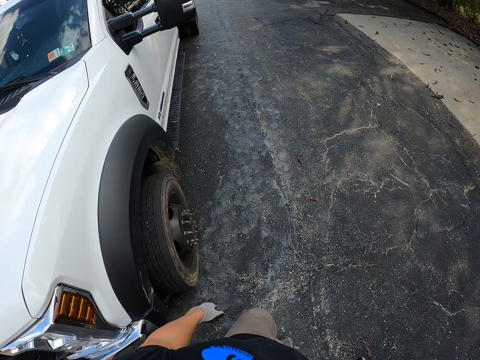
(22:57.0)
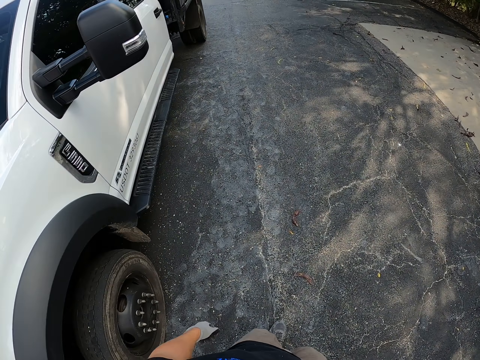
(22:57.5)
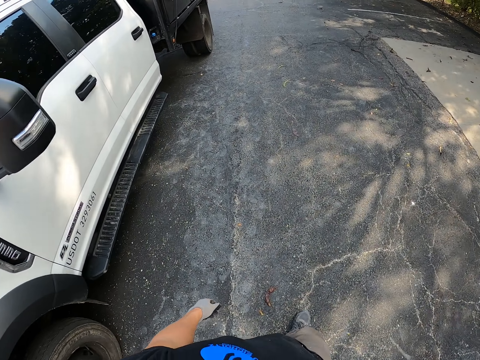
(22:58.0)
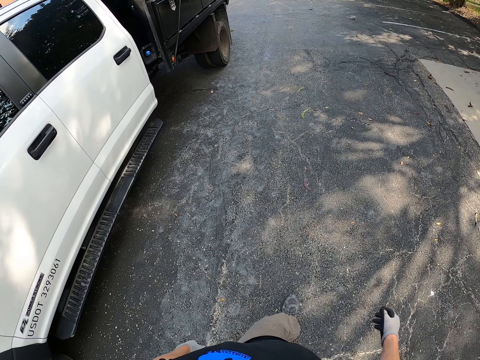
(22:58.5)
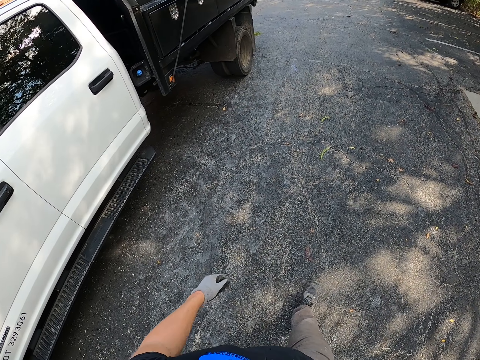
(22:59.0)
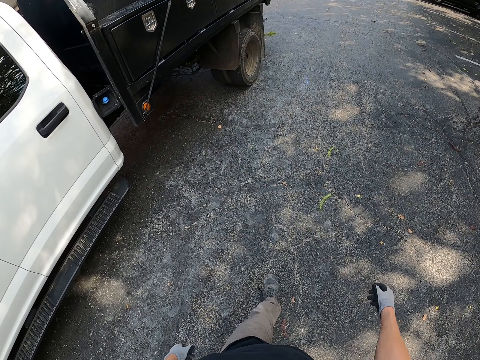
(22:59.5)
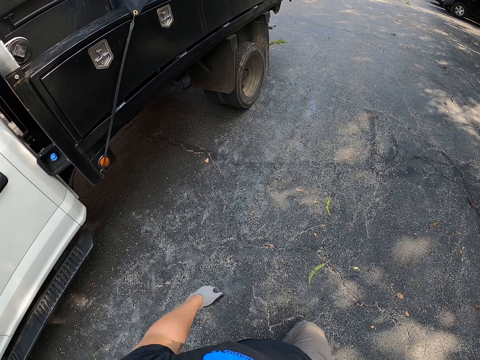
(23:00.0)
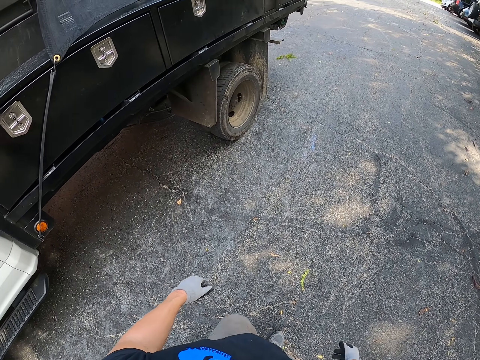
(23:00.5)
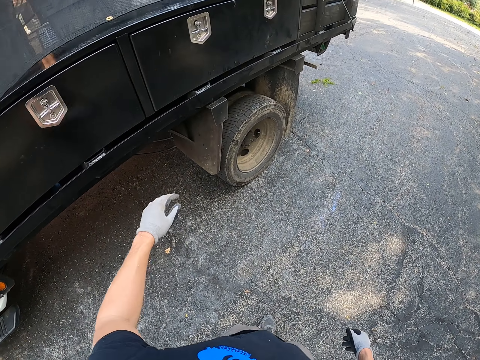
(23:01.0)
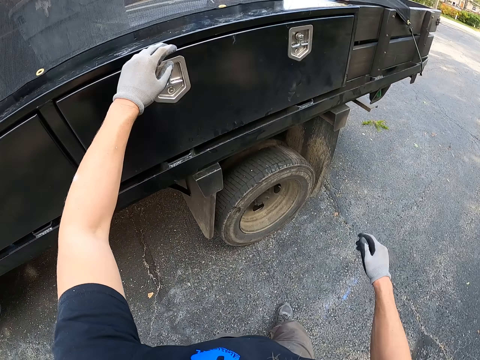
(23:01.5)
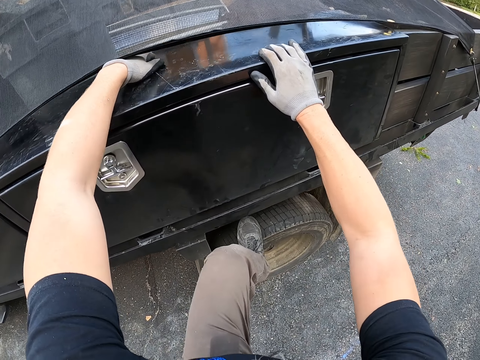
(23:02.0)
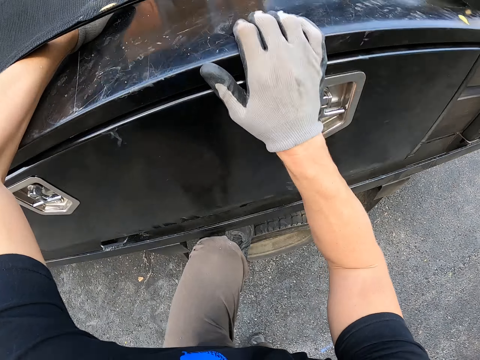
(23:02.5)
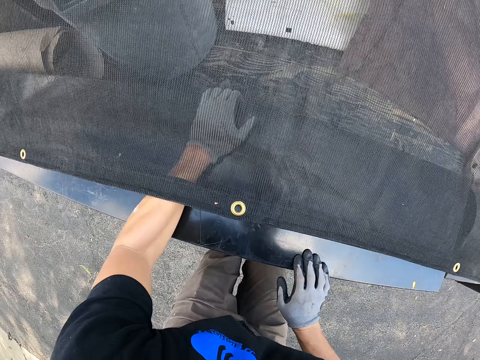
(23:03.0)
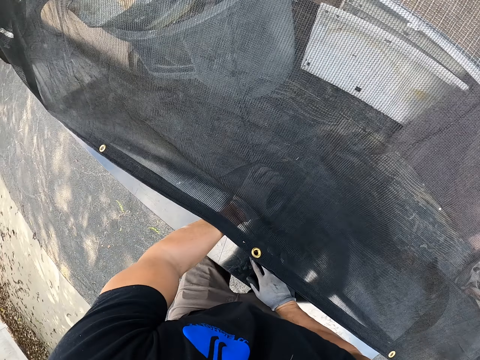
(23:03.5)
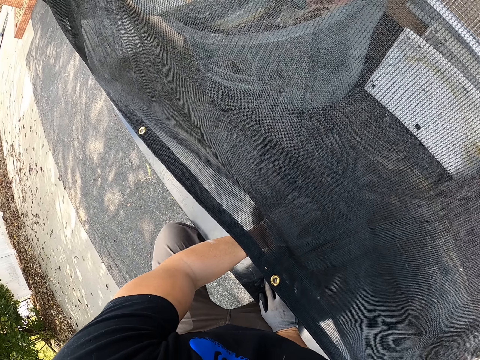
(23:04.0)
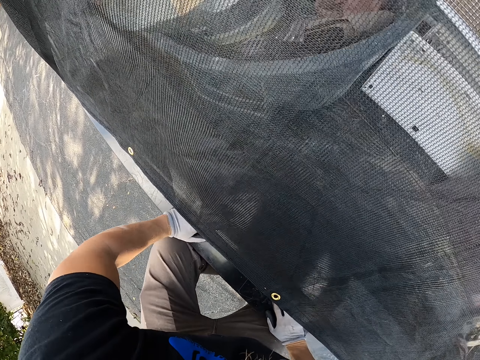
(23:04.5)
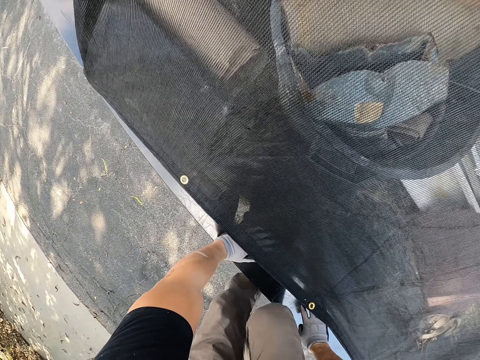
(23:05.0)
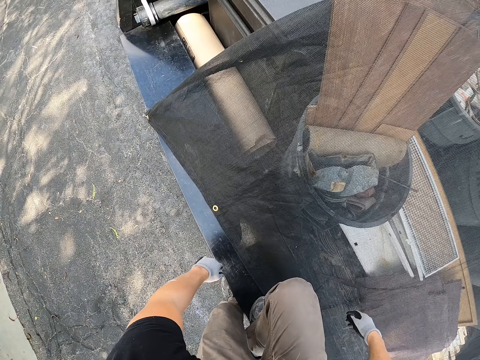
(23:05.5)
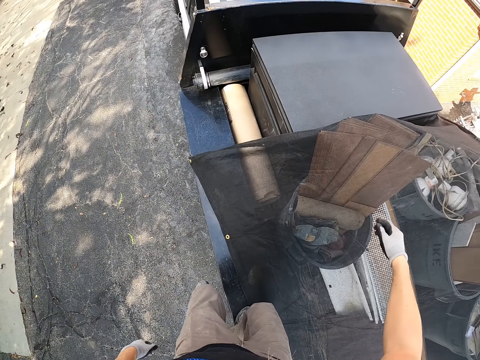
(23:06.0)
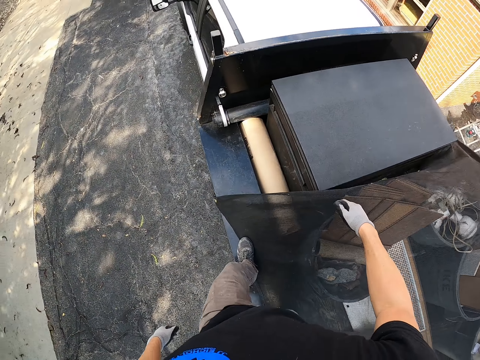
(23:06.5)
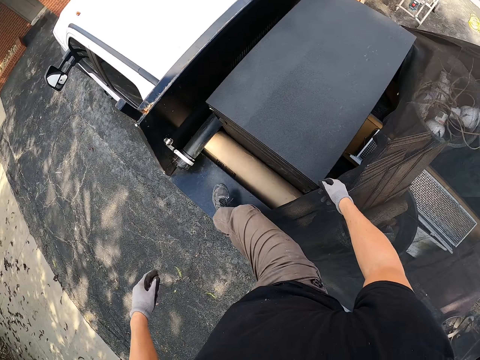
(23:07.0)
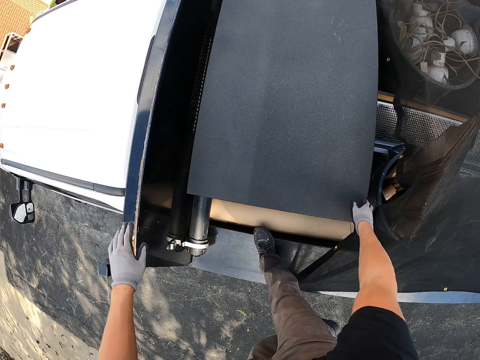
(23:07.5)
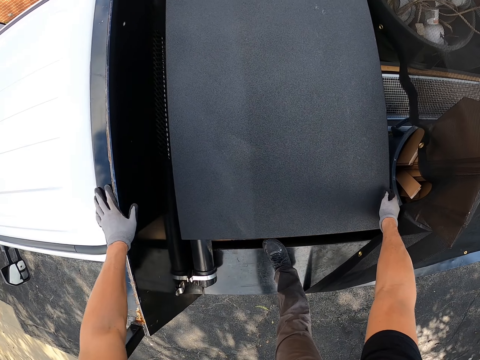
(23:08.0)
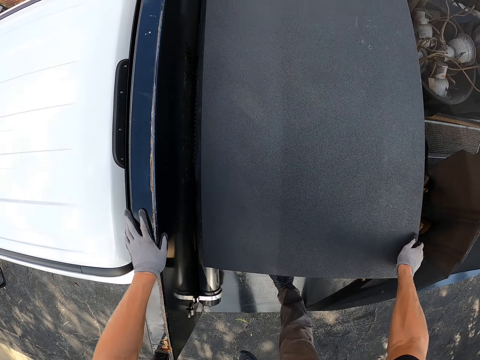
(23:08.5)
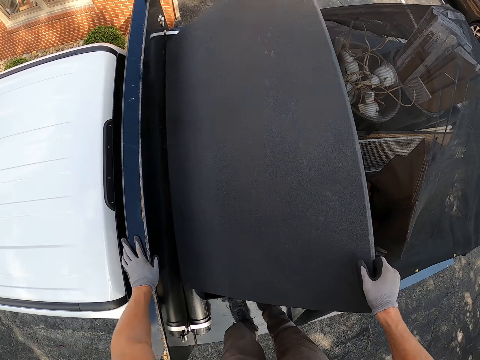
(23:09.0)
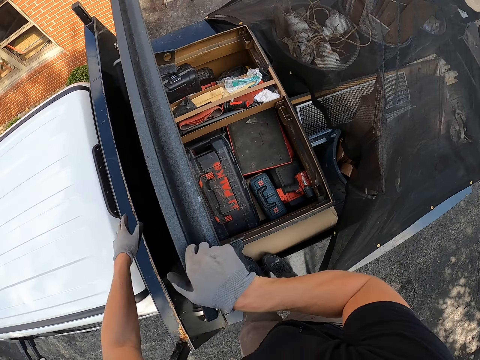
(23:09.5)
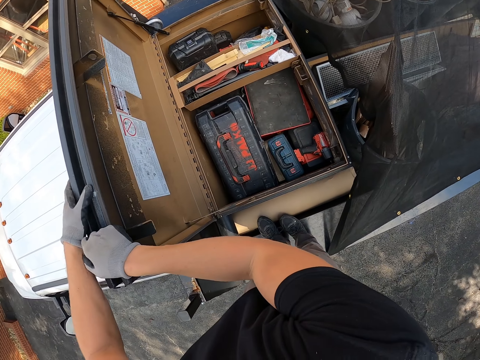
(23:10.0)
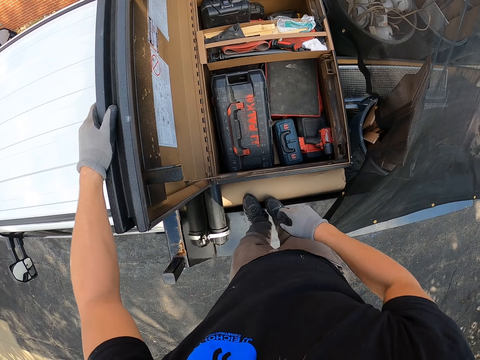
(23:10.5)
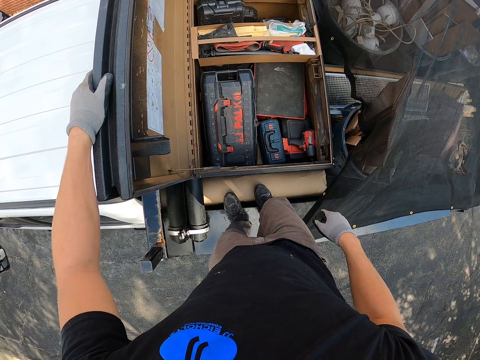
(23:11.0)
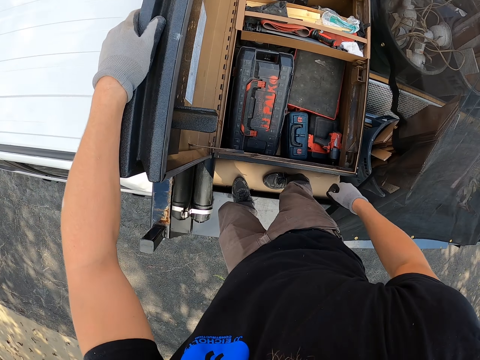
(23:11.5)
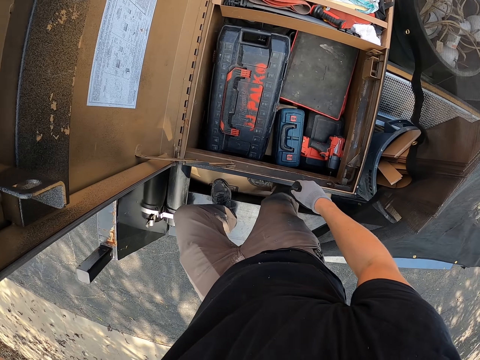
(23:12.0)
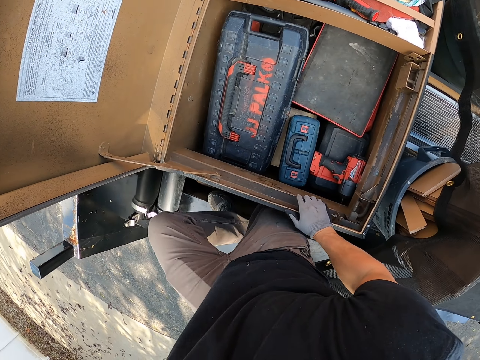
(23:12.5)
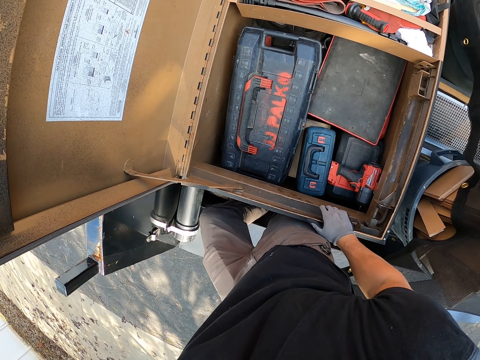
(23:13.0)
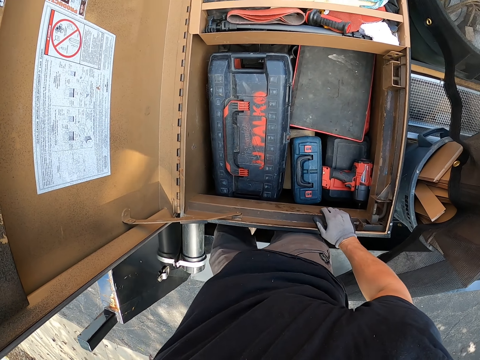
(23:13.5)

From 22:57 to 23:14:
The camera wearer steps on the car boot. They go up the truck and open the tool box.

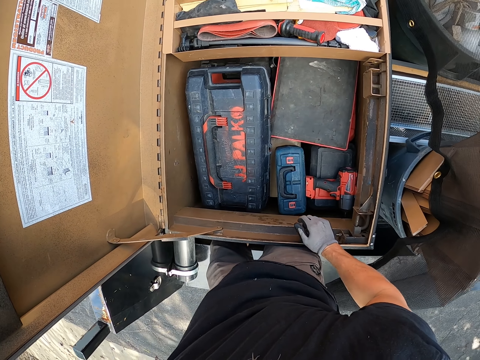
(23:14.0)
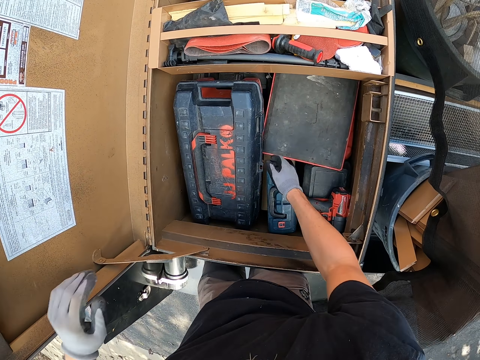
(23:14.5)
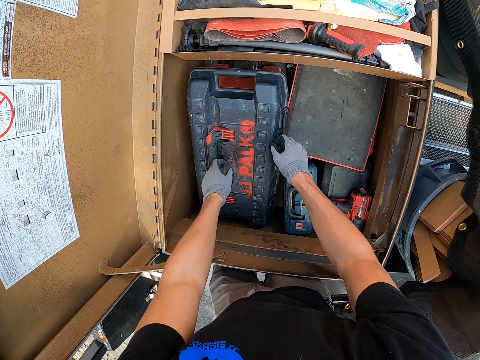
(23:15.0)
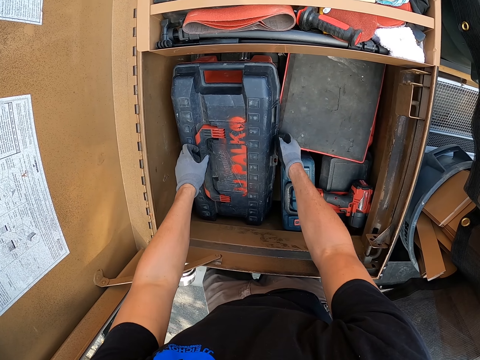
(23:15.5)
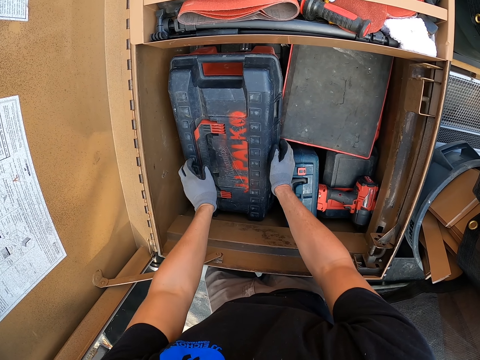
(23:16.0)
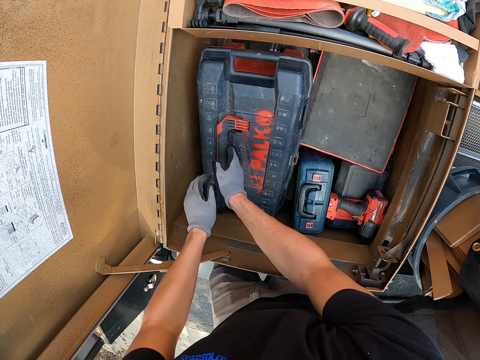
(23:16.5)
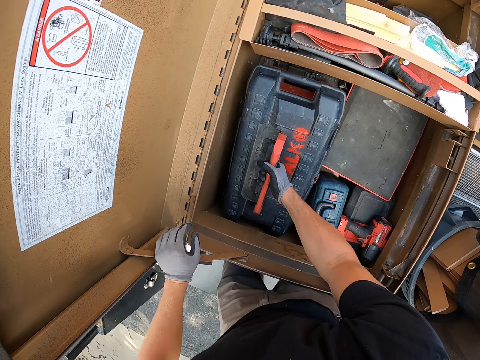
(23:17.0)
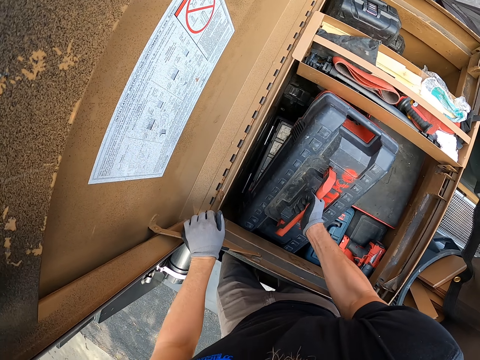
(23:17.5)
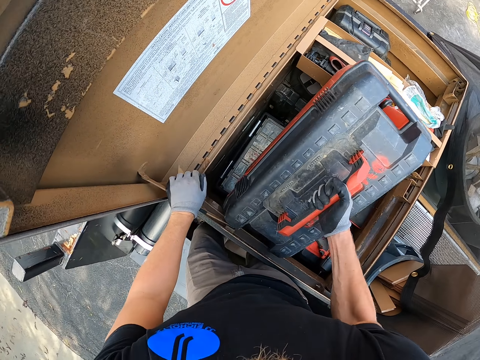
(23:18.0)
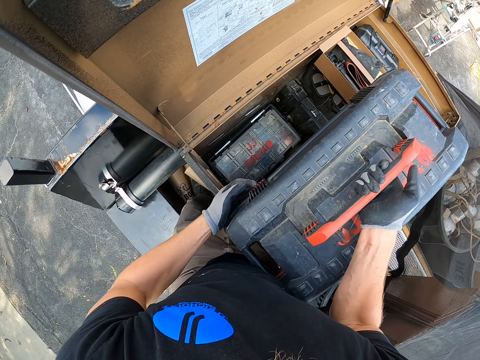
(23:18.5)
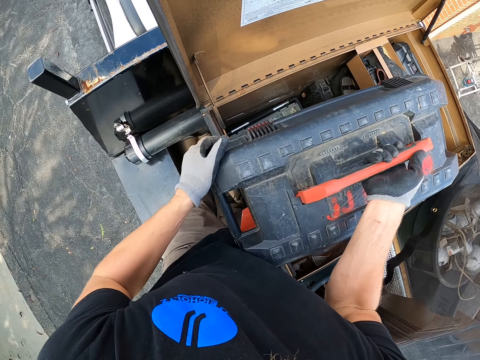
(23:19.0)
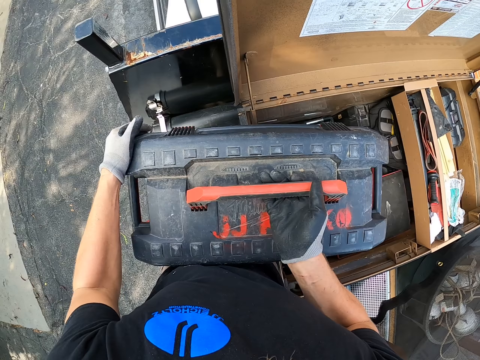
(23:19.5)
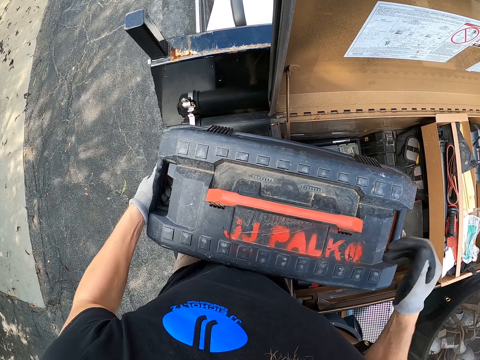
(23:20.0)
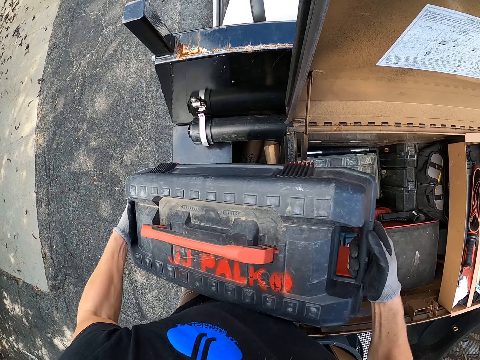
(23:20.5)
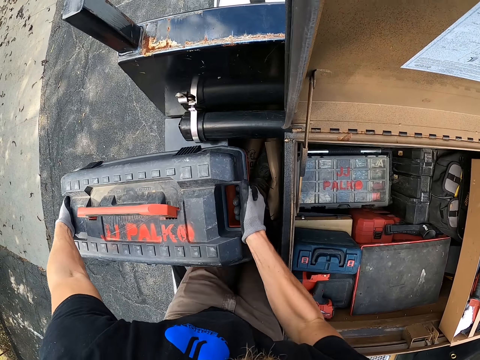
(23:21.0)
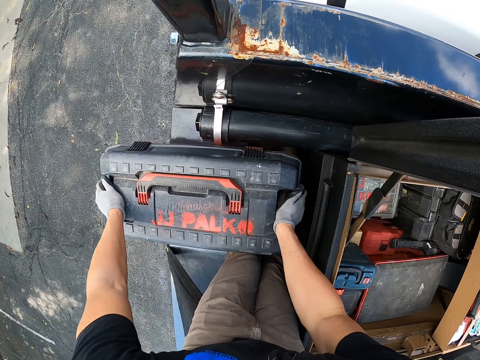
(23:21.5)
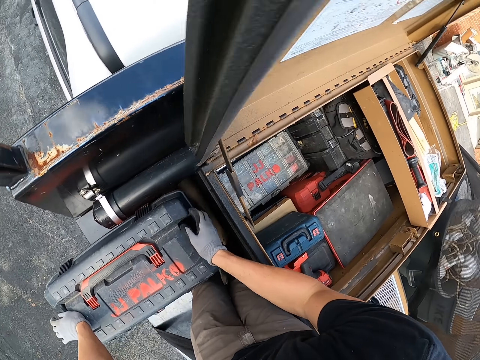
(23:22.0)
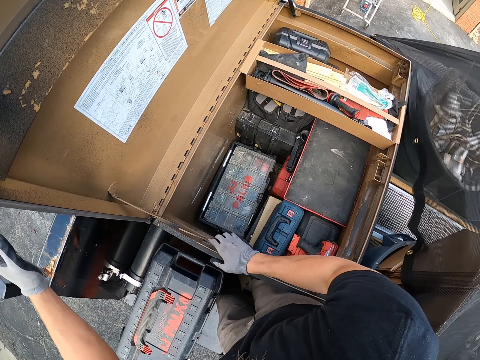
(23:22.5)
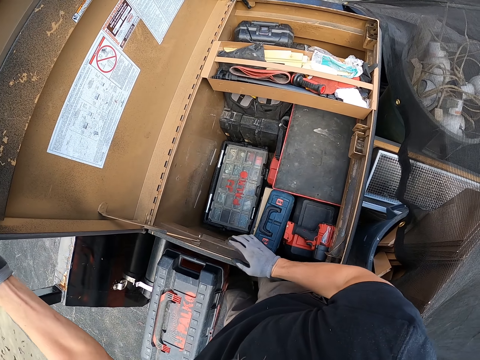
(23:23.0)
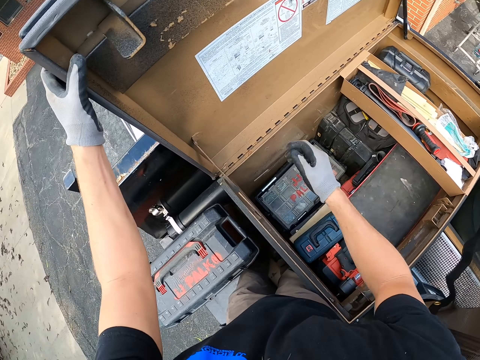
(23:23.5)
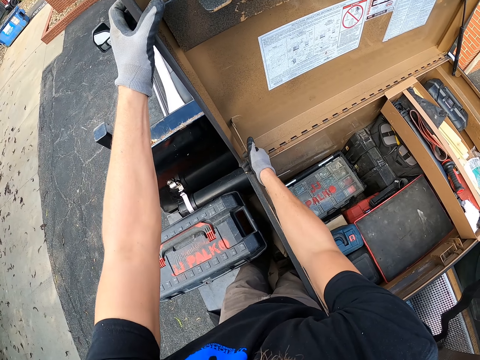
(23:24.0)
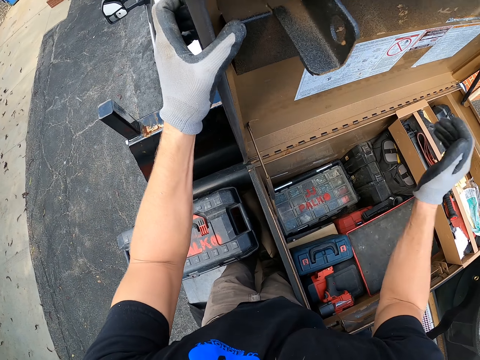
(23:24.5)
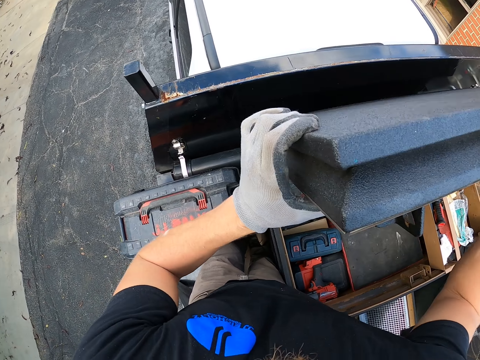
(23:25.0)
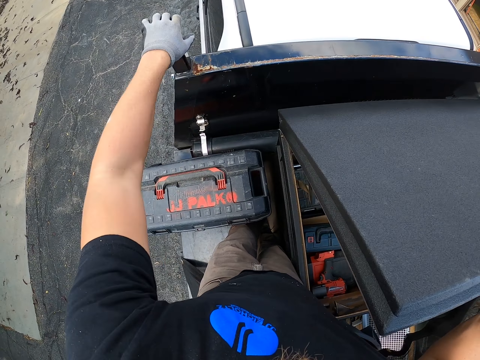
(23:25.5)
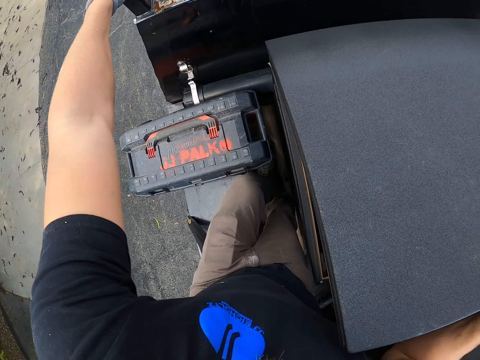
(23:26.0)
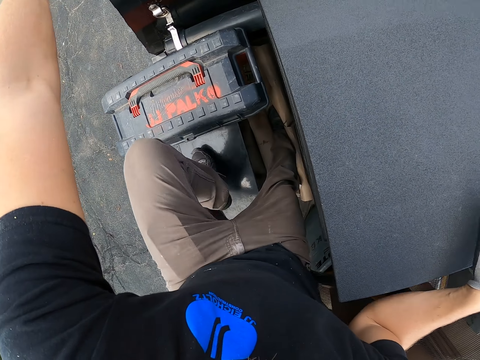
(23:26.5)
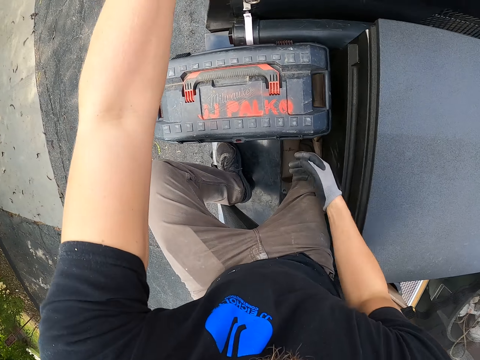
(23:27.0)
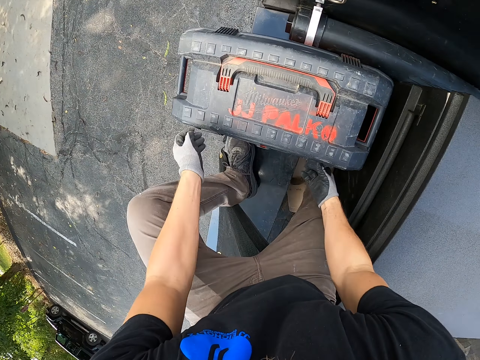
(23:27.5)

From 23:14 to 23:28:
The camera wearer picks up the tool box. They move the box and close the tool box.
